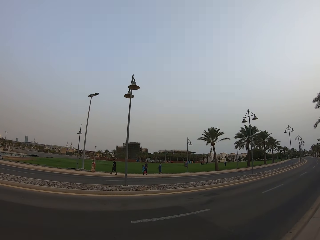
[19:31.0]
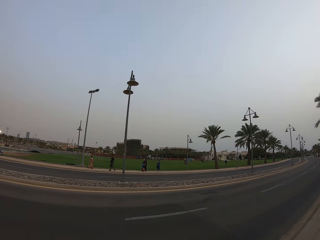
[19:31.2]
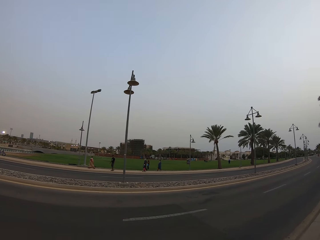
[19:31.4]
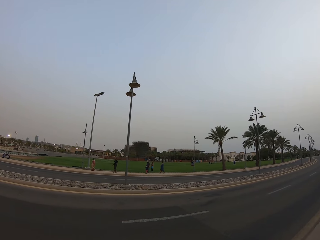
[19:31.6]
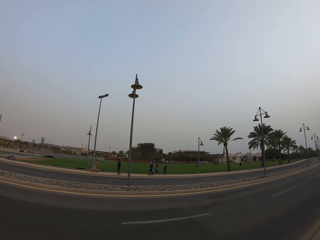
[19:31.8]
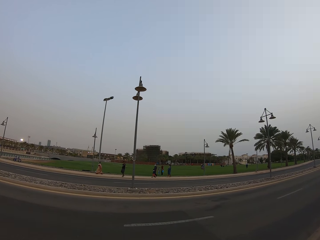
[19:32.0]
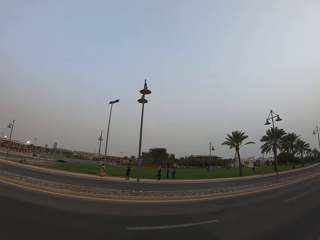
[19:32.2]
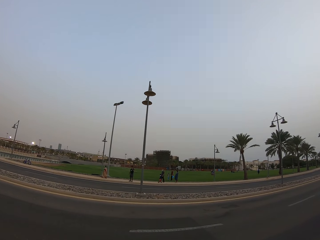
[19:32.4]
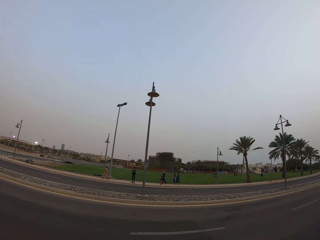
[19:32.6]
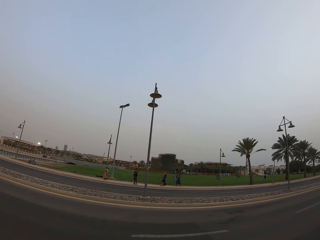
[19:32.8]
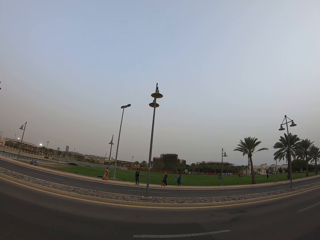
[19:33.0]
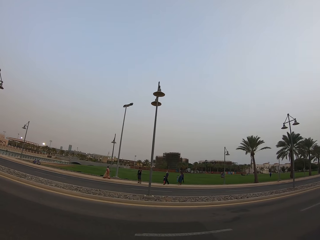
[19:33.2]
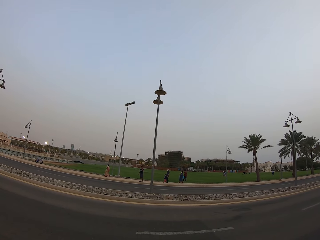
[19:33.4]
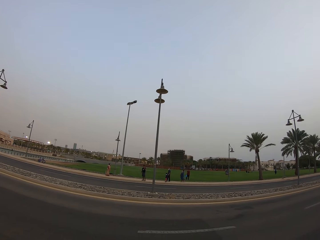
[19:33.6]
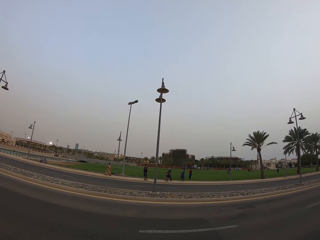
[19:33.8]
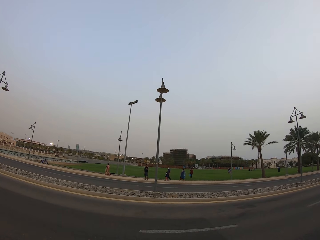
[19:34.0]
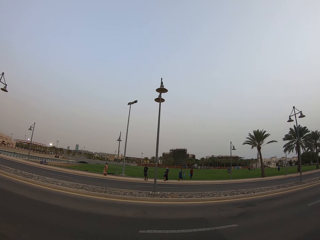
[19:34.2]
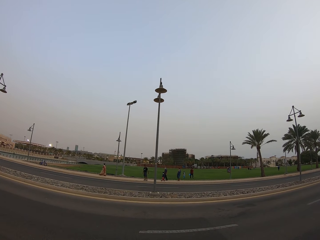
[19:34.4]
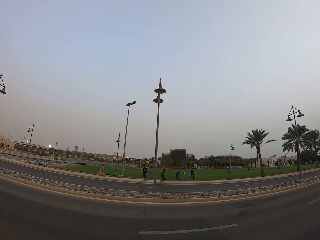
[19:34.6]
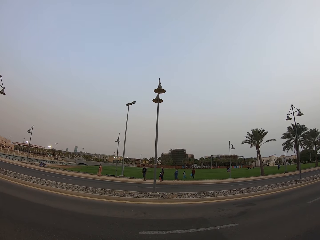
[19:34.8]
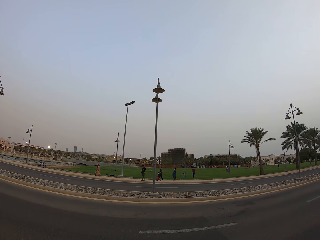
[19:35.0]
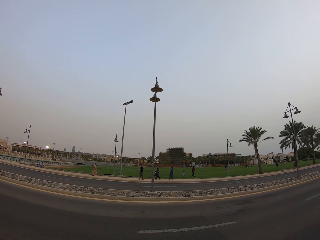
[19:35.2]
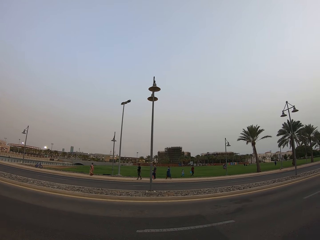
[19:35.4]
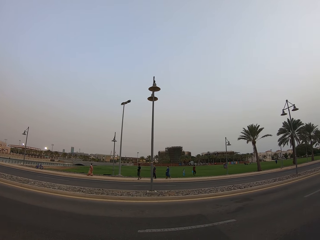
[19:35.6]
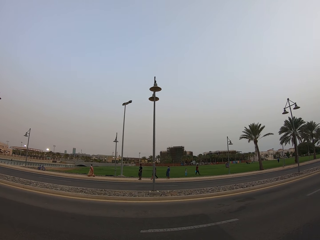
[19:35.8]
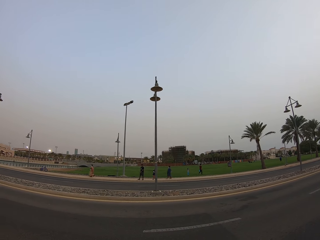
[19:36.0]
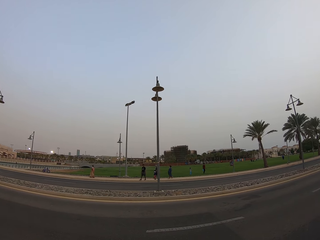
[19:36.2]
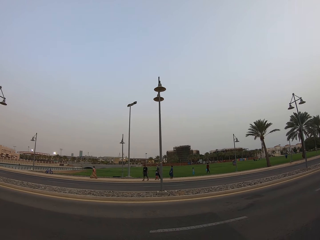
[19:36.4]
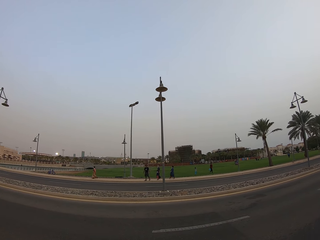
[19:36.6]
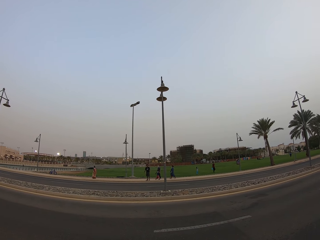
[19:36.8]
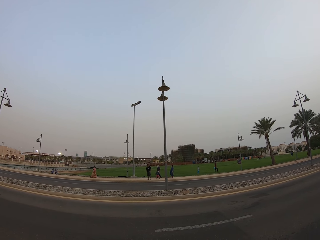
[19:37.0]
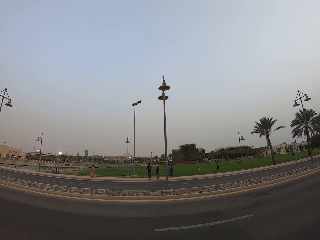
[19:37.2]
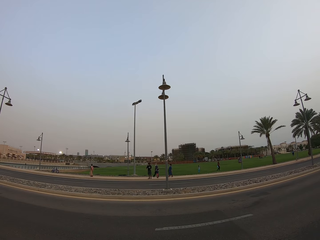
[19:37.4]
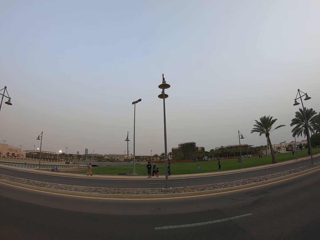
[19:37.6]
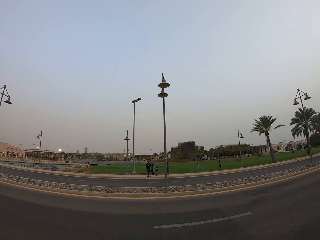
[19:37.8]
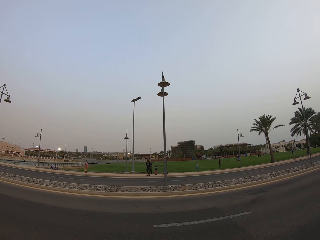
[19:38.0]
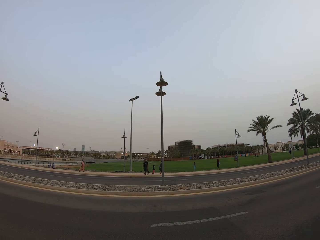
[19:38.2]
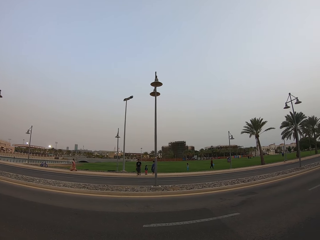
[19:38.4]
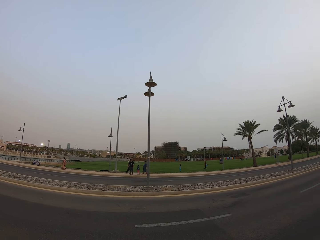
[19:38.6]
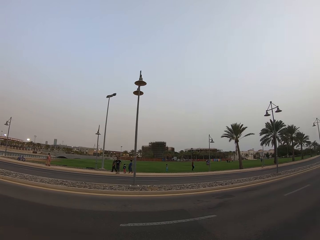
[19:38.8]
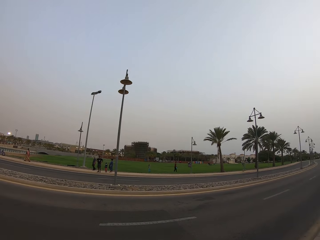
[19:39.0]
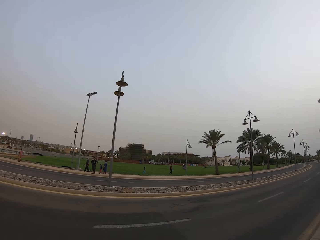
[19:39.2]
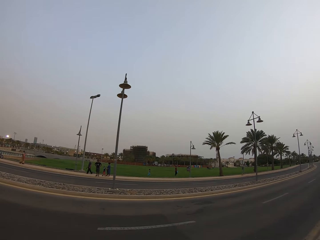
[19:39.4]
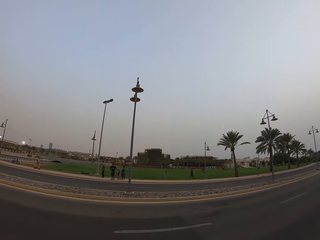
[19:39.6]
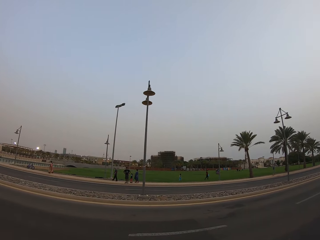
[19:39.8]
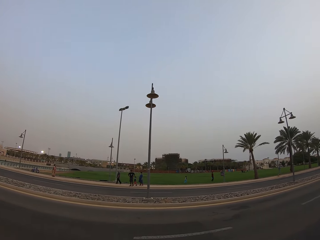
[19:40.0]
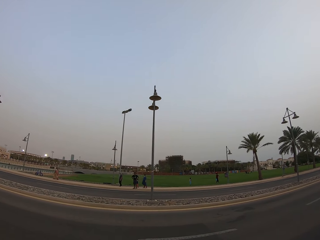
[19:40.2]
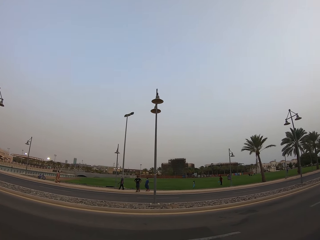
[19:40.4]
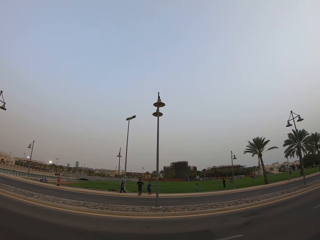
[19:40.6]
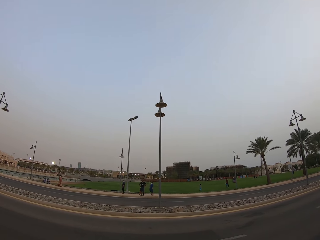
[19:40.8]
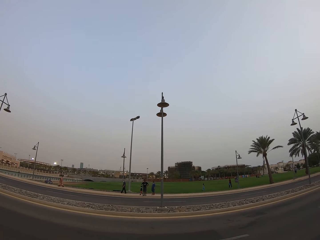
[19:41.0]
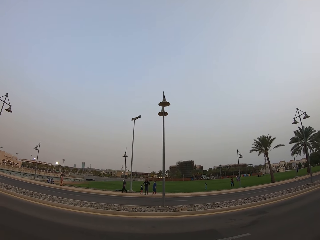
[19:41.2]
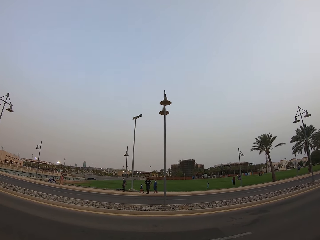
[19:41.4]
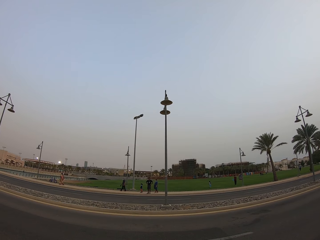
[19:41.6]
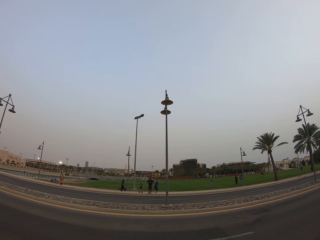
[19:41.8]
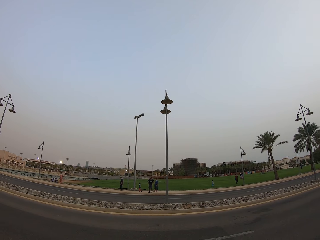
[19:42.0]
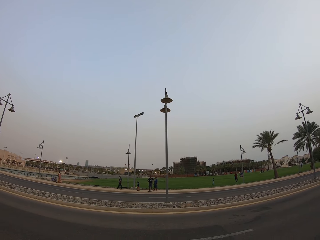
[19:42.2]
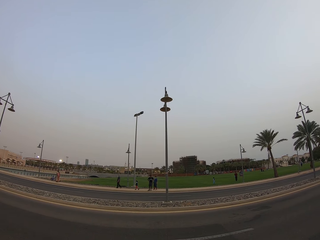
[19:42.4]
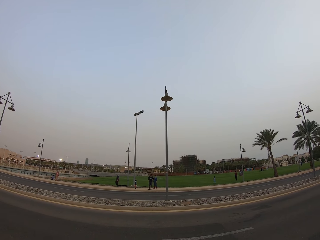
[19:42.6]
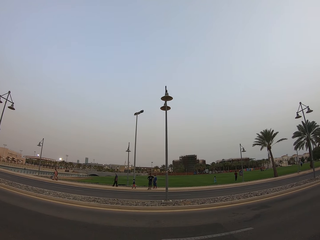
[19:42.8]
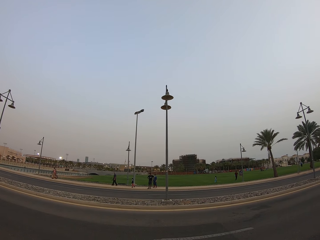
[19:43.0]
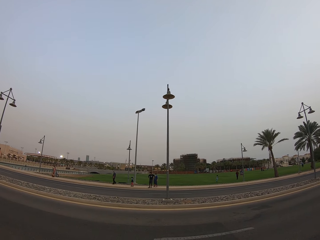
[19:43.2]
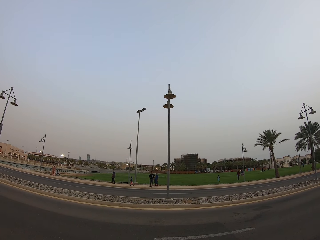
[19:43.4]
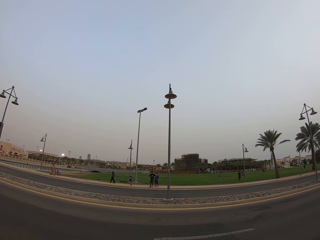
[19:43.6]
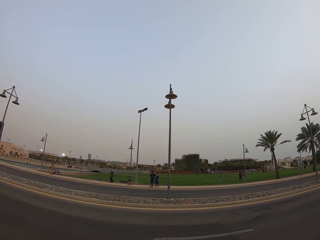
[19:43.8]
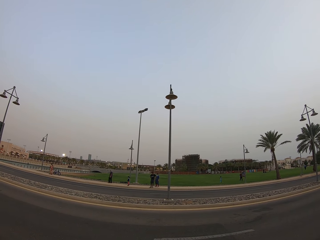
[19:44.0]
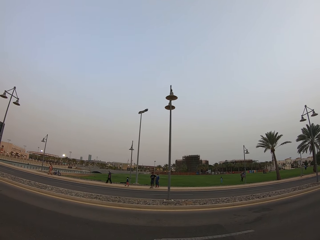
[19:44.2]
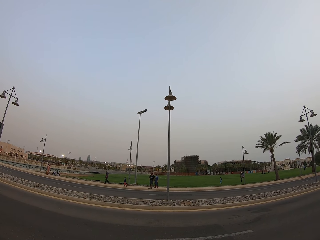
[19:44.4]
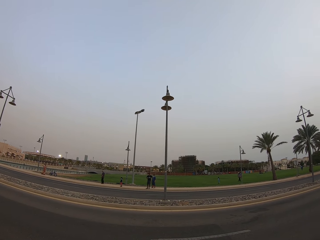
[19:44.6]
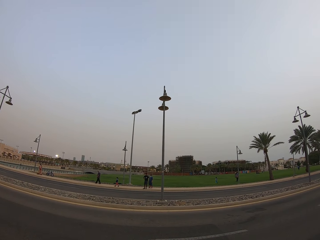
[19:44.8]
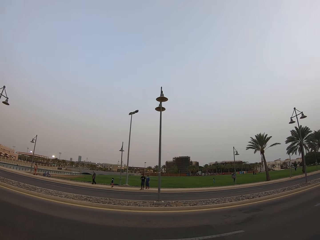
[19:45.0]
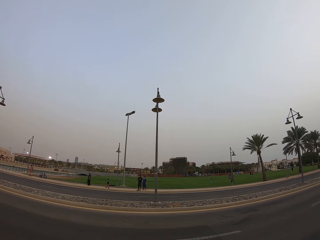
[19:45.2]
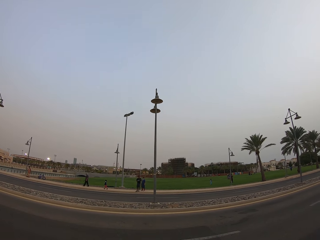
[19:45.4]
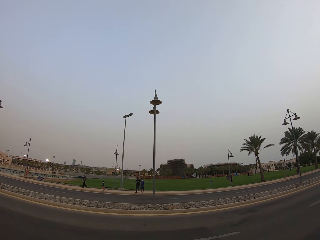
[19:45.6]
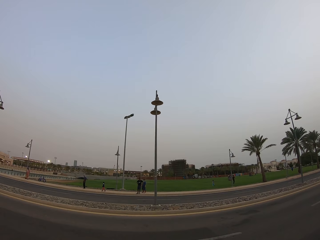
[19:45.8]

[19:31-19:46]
The camera wearer stops. The man stops. The camera wearer interacts with the man. A person looks at the camera wearer. The man walks on the sidewalk and stops. The camera wearer interacts with the man. Another man stands near the first man. Another person walks on the walkway.

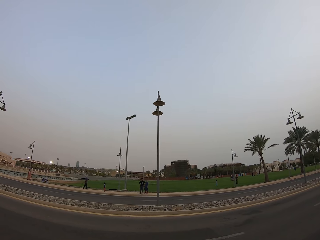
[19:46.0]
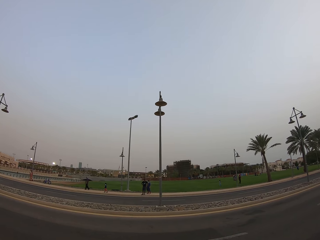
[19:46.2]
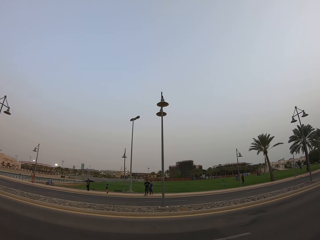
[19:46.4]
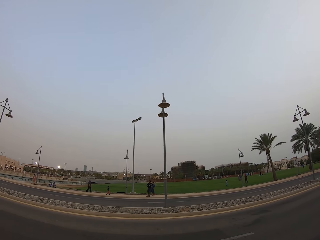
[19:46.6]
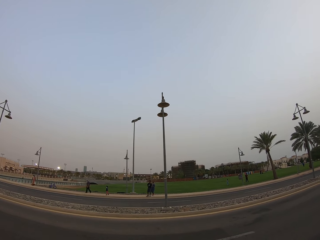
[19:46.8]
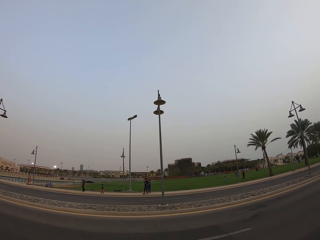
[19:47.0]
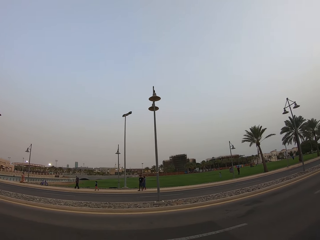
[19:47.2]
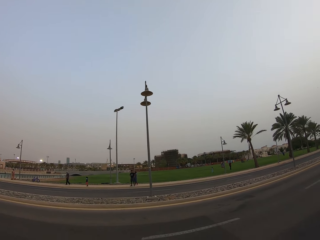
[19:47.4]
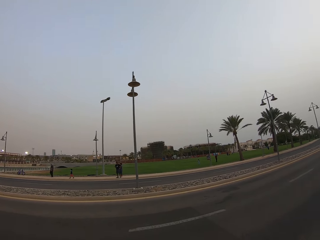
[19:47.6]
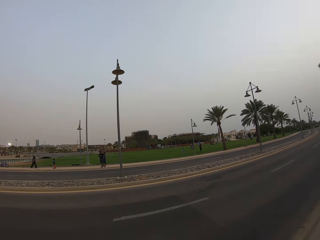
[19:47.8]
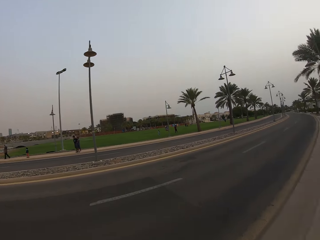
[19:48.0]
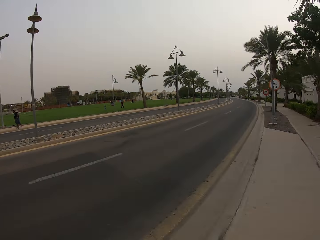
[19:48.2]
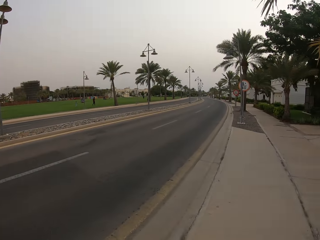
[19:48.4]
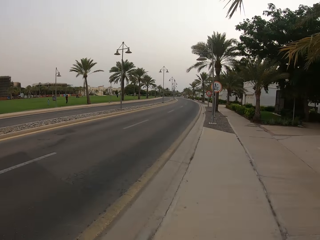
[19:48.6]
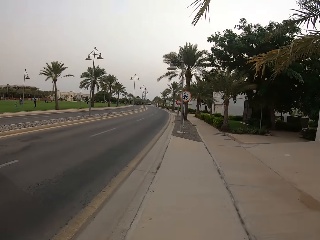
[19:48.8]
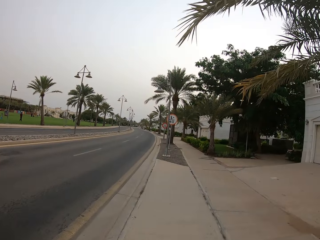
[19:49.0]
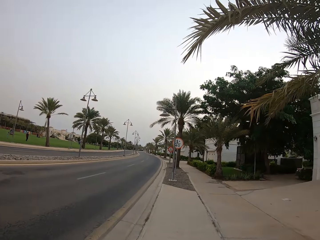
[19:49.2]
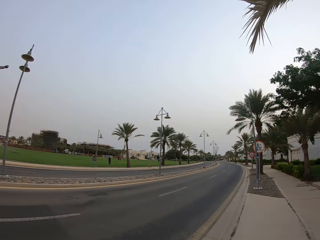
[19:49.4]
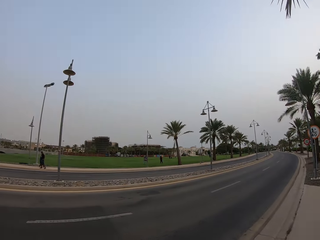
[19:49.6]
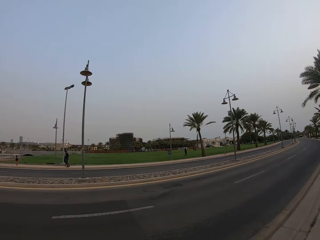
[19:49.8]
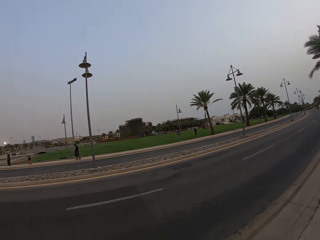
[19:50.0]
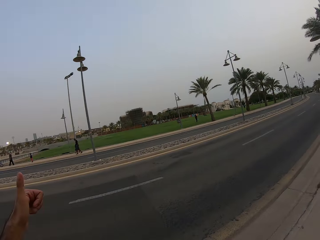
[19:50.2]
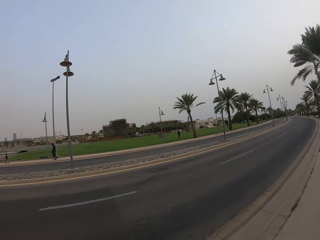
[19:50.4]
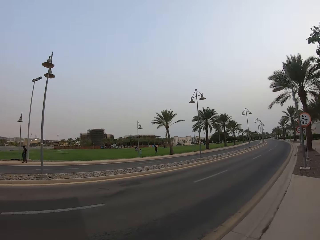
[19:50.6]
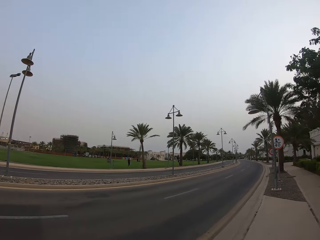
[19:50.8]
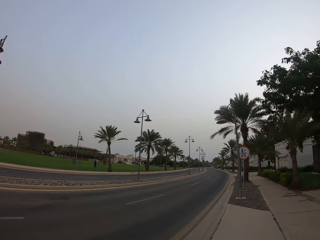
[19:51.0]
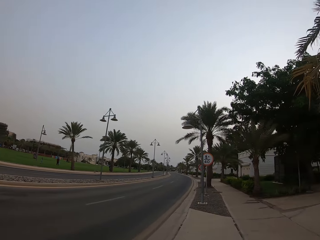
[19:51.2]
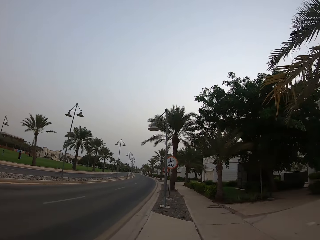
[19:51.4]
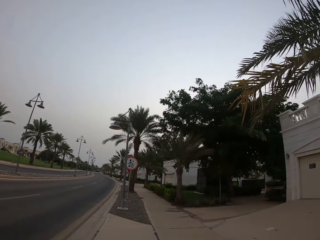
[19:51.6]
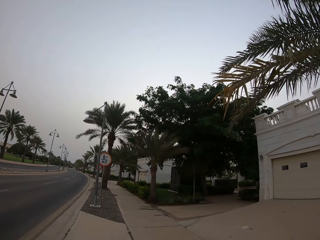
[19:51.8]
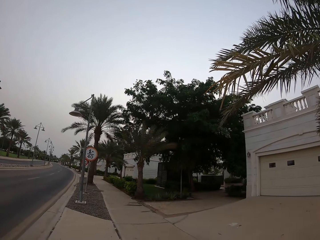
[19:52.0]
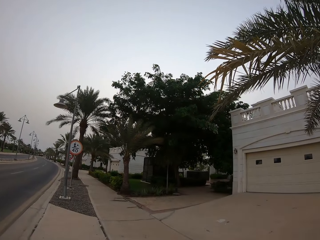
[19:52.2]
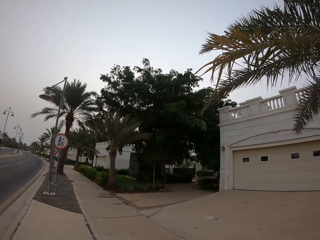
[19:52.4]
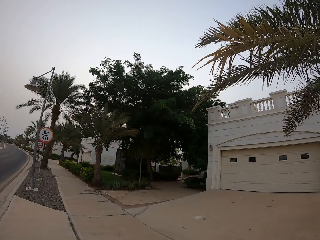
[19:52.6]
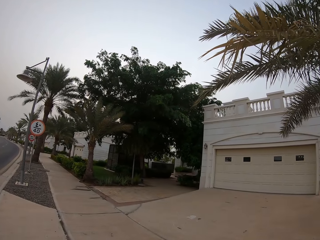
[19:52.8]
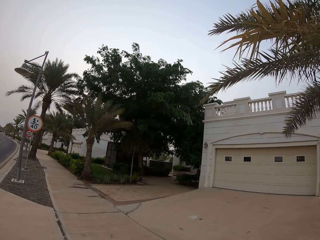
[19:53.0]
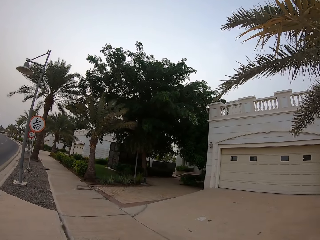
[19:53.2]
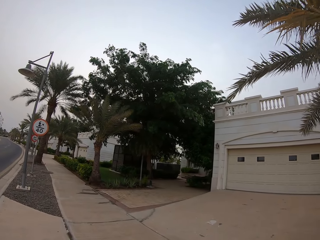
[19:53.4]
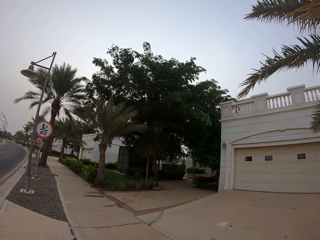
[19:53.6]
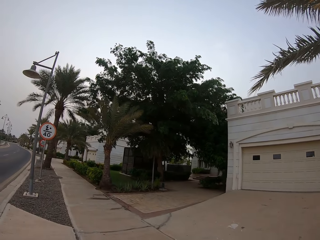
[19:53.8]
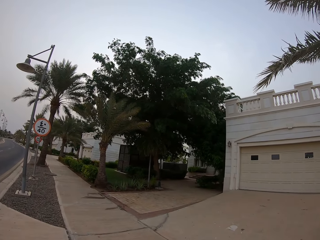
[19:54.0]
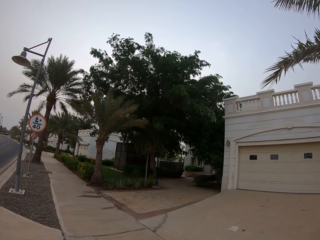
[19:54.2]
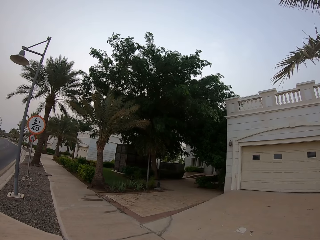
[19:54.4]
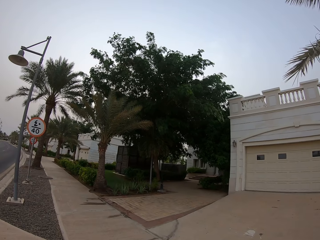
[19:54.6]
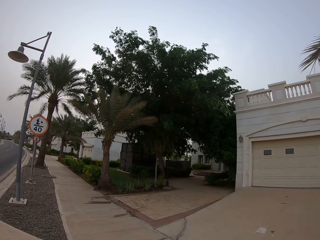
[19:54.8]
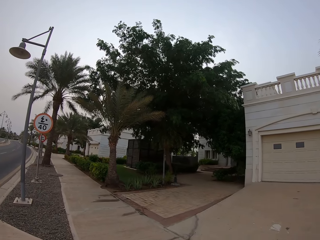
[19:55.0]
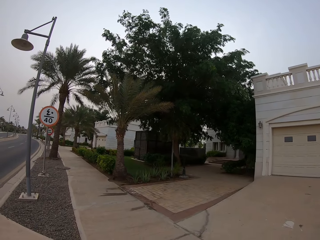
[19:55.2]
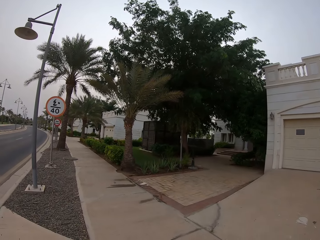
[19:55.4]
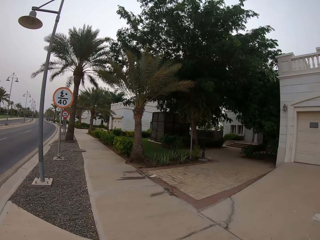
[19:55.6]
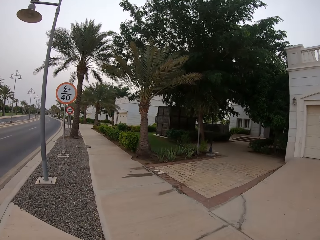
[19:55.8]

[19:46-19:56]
The camera wearer turns and walks along the sidewalk. They look on the road. They give a thumbs up to the first man and the other man. They walk along the sidewalk. They look at the building.
